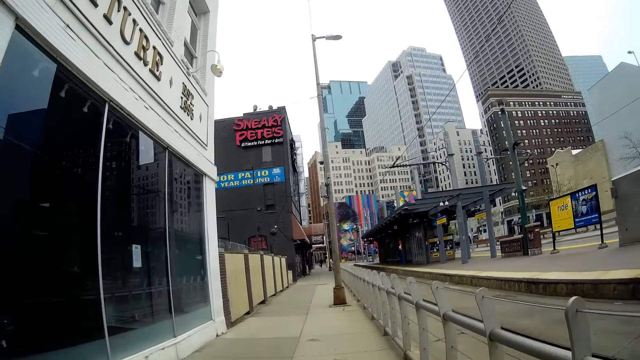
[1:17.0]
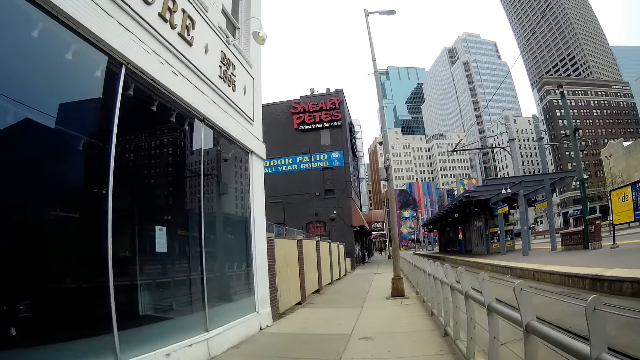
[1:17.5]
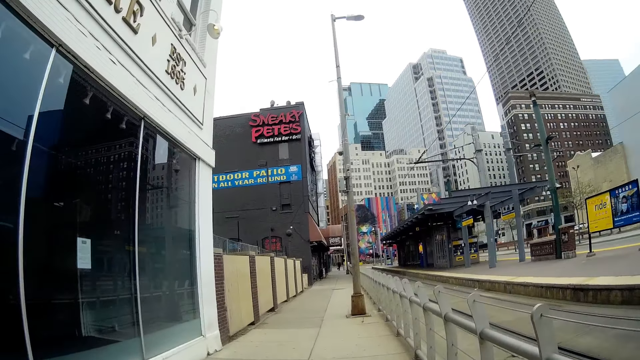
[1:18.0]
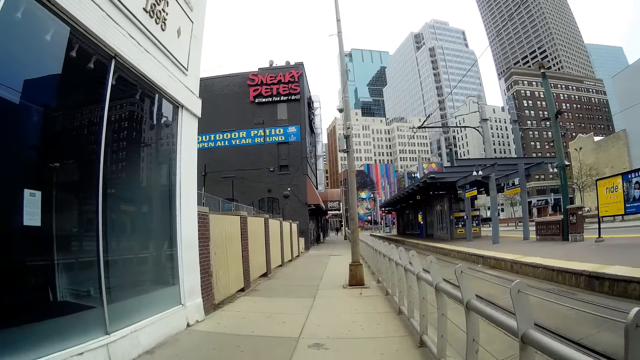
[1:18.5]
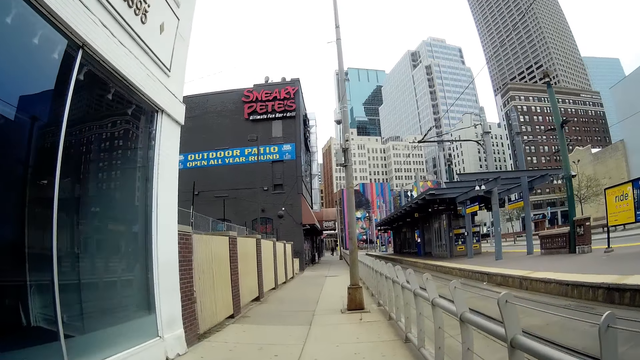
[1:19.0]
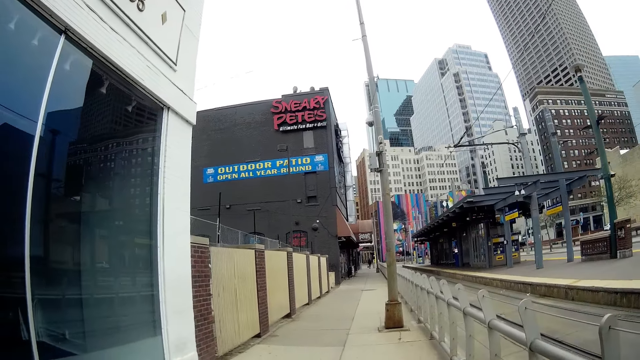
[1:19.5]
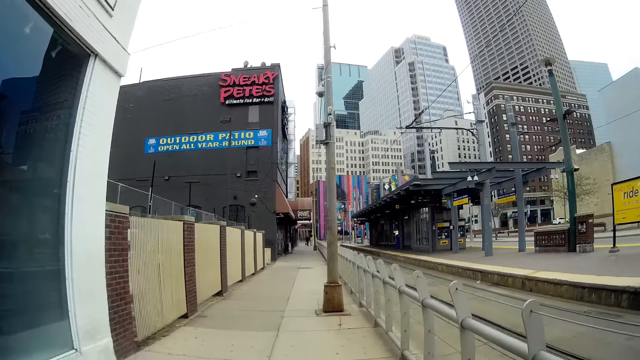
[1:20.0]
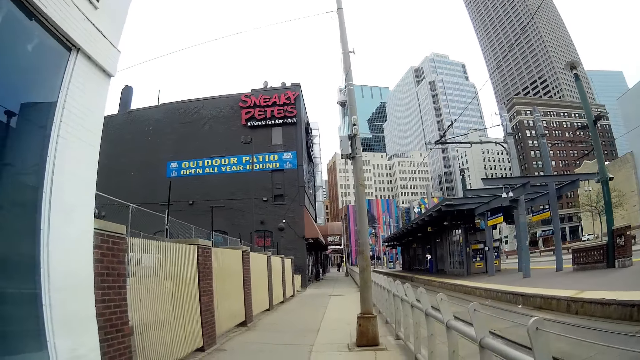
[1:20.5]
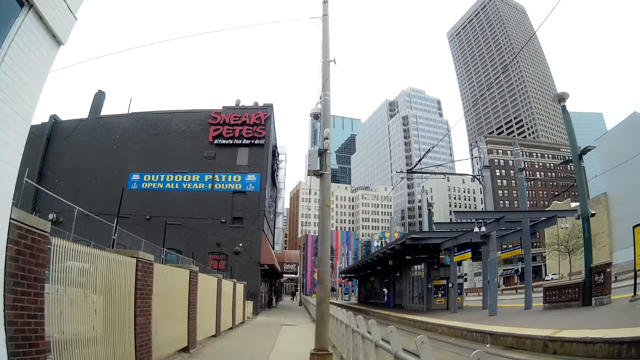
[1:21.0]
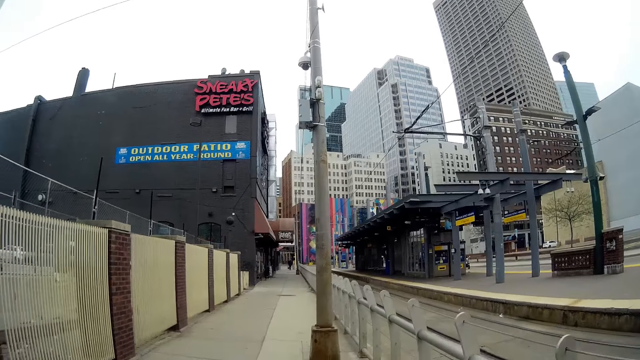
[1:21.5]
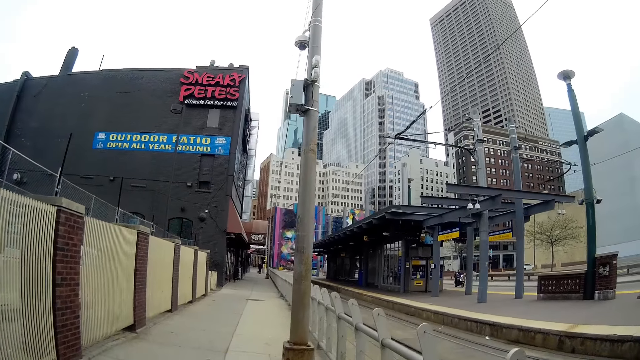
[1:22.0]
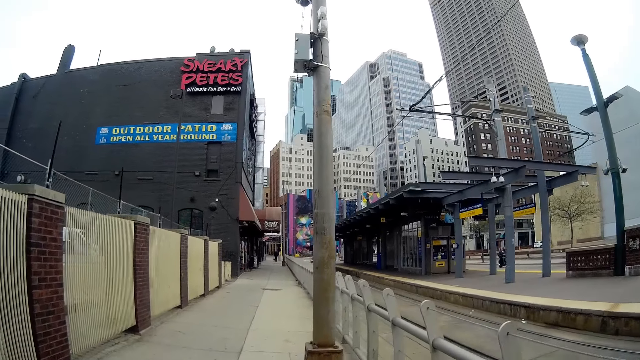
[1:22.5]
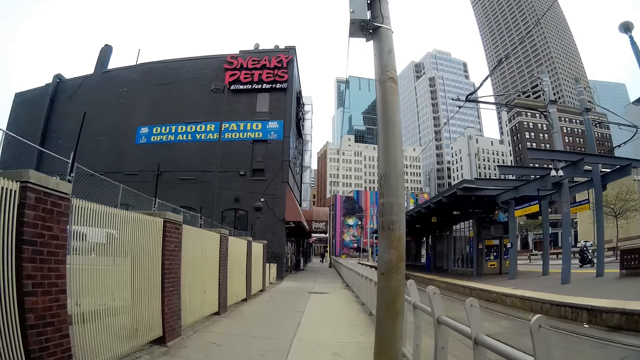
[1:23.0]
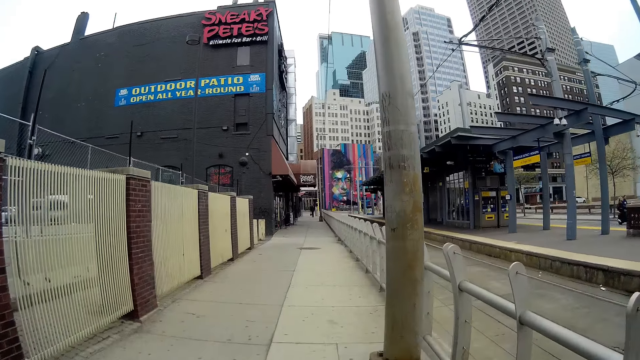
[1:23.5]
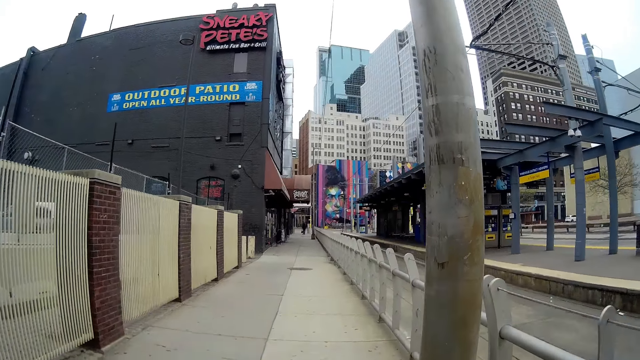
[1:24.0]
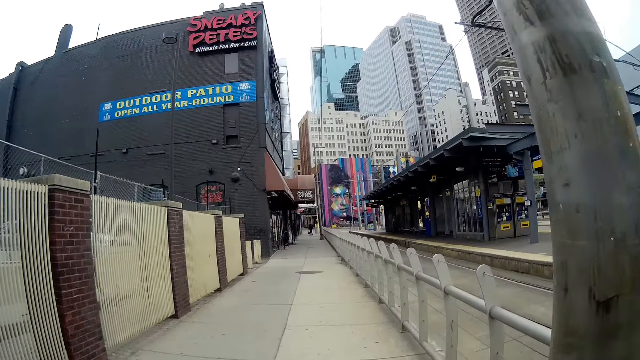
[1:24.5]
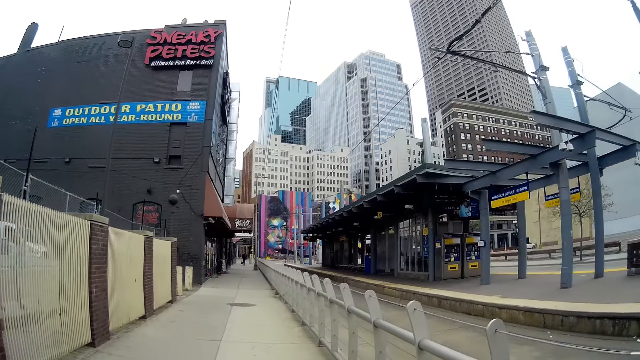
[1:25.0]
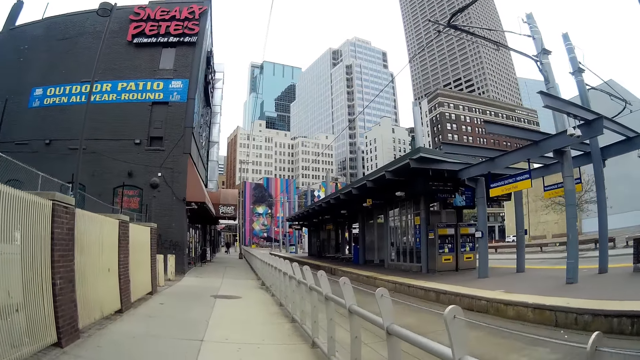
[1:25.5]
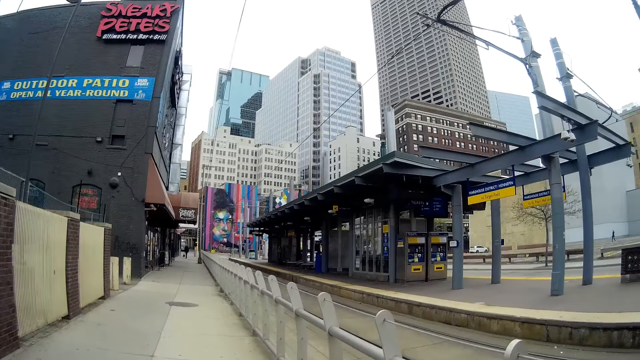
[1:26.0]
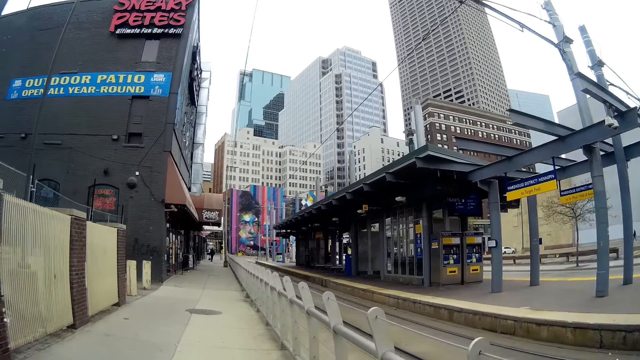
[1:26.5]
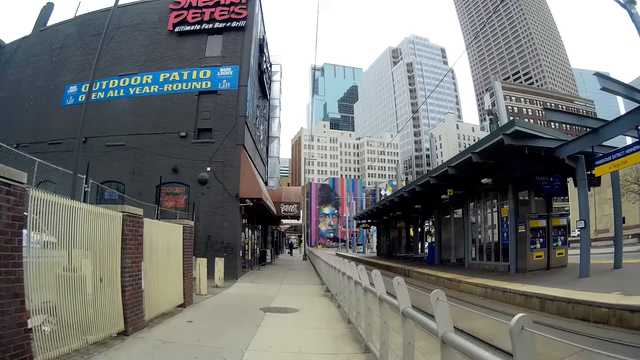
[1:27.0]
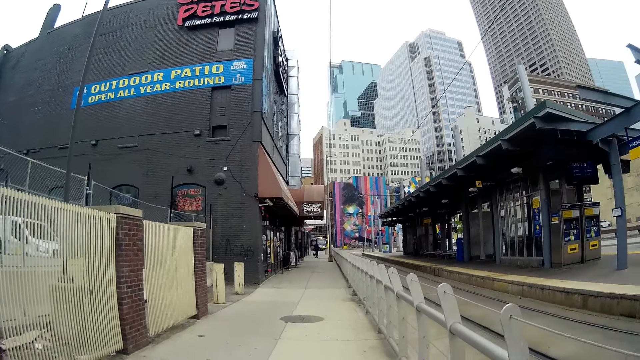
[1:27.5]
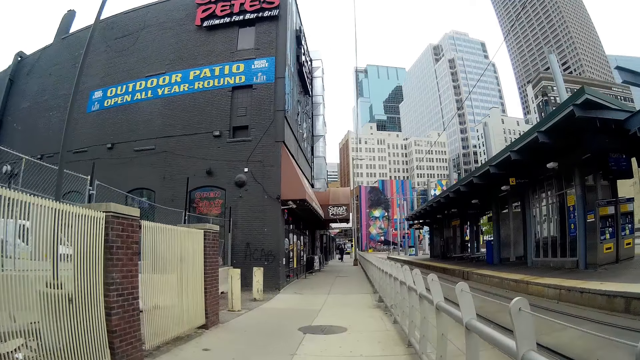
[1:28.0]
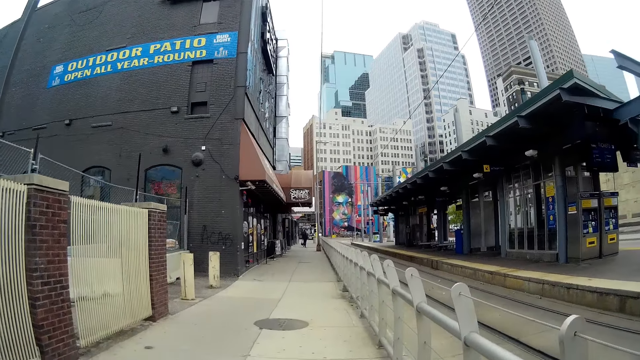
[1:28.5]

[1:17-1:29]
A black motorcycle rides past the camera wearer on the road.

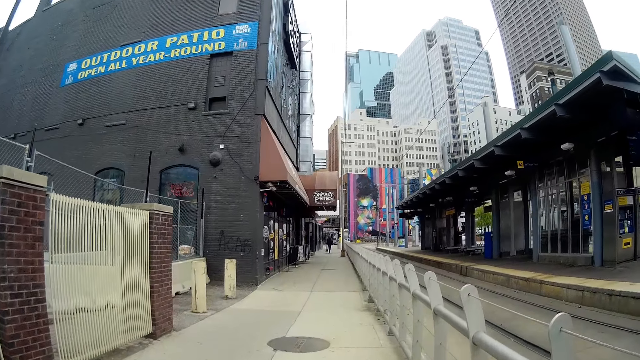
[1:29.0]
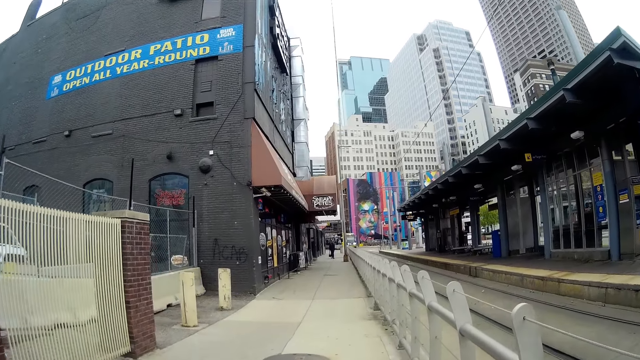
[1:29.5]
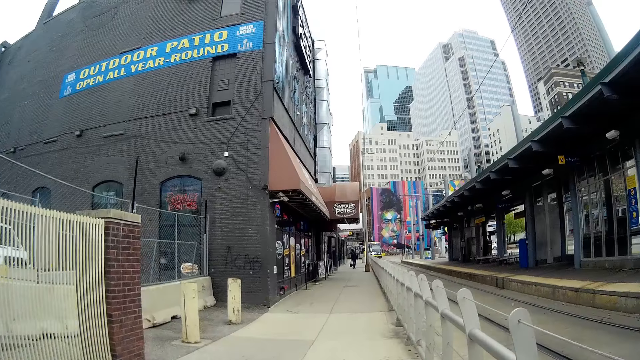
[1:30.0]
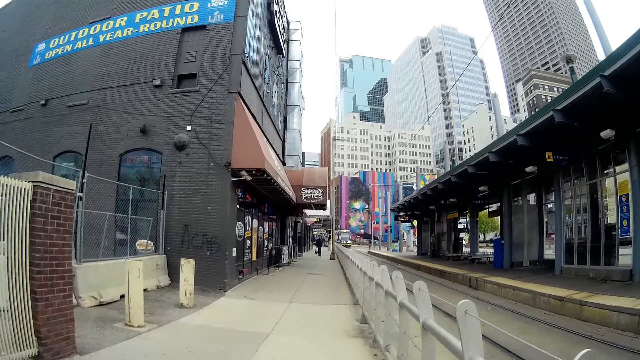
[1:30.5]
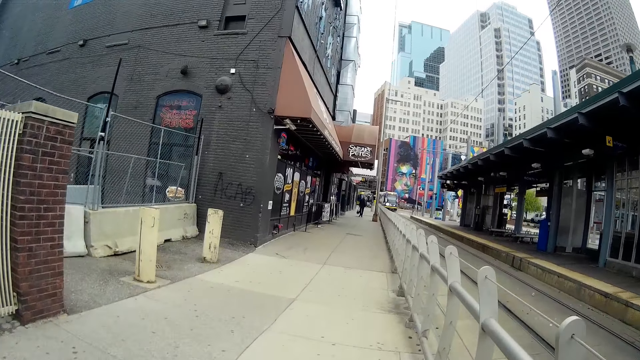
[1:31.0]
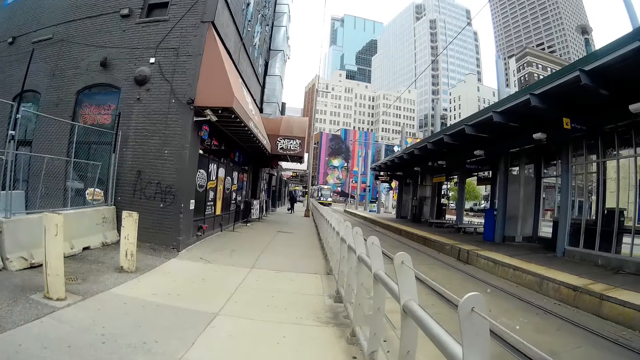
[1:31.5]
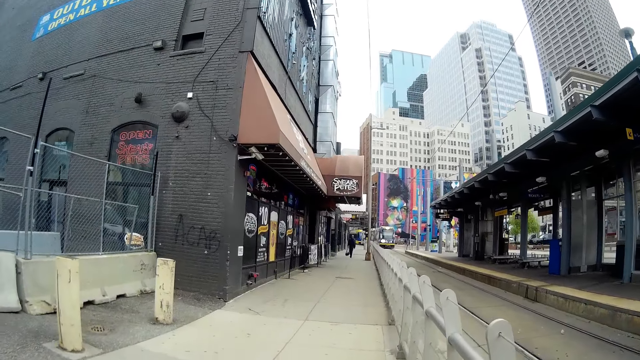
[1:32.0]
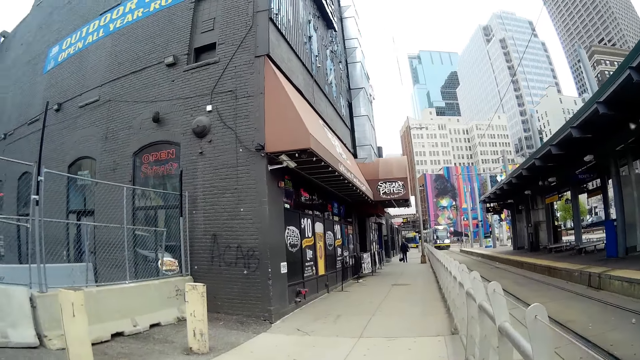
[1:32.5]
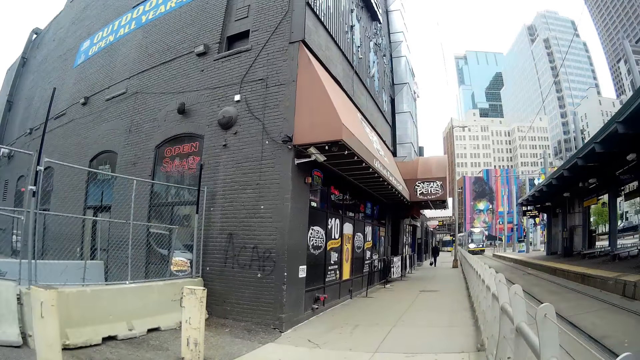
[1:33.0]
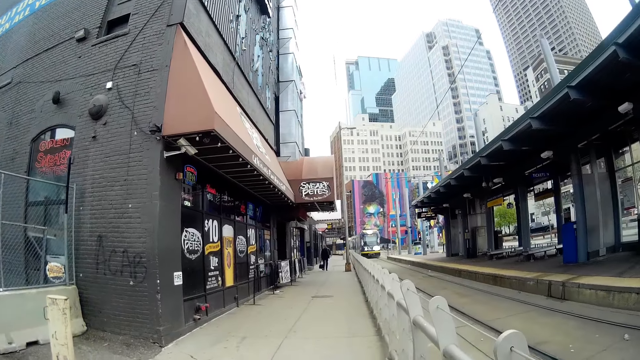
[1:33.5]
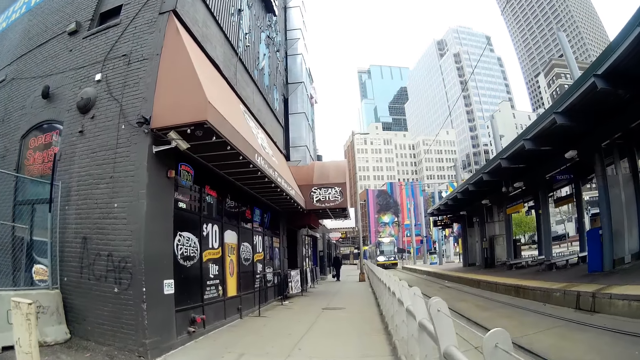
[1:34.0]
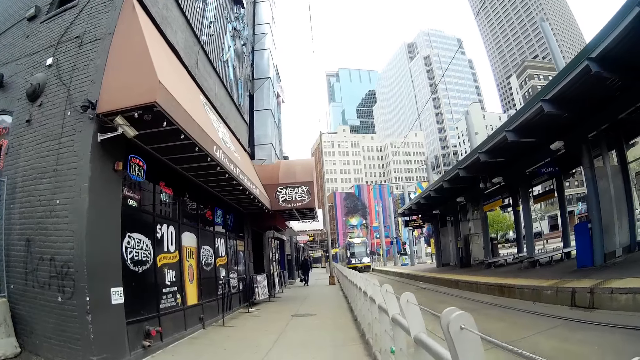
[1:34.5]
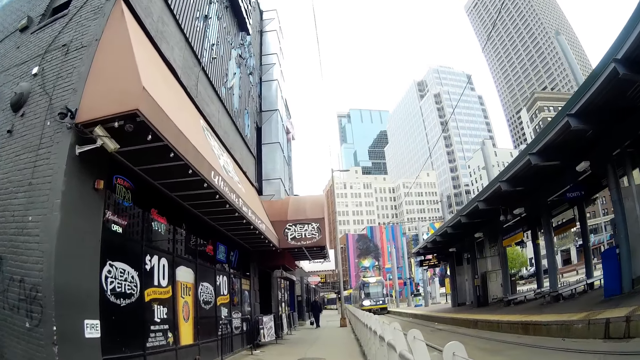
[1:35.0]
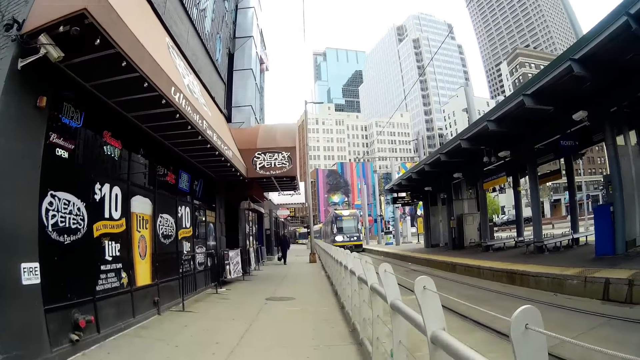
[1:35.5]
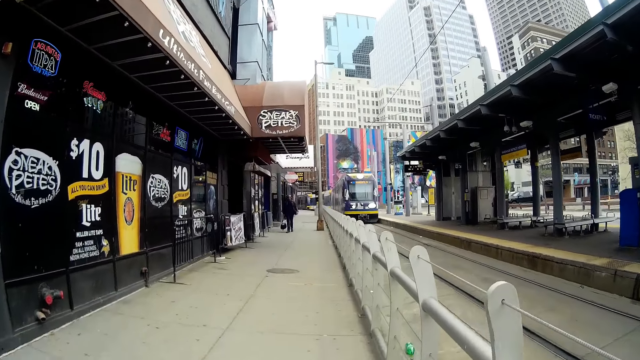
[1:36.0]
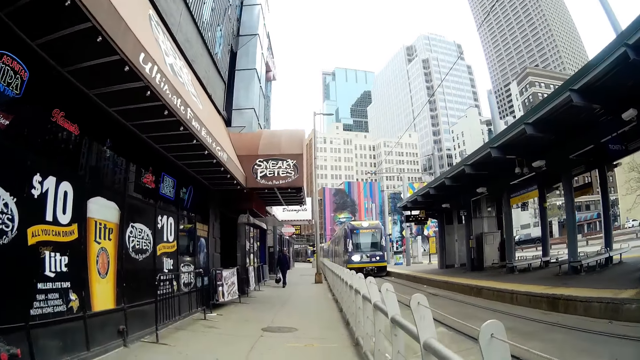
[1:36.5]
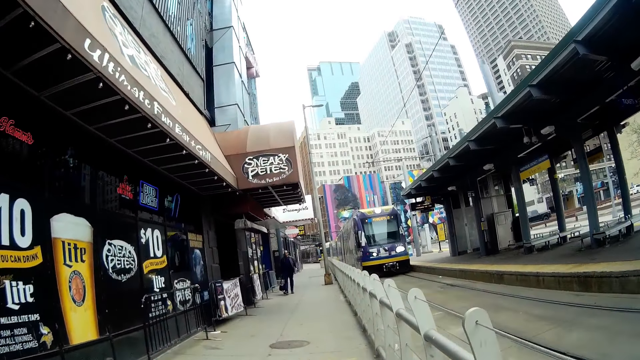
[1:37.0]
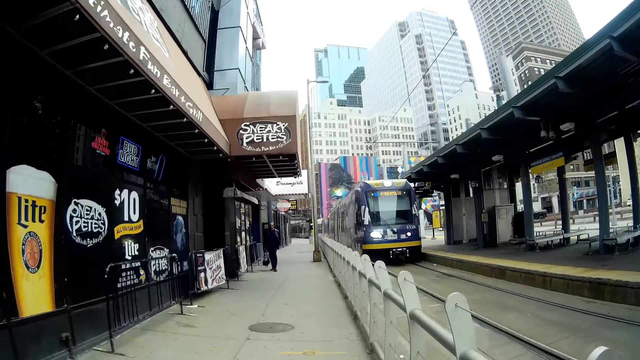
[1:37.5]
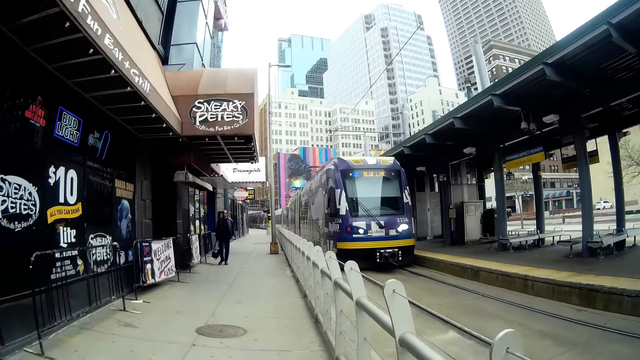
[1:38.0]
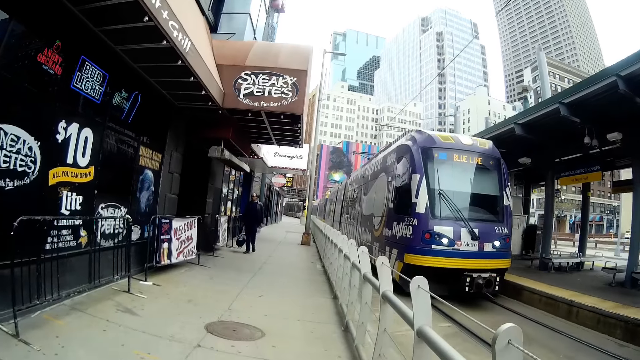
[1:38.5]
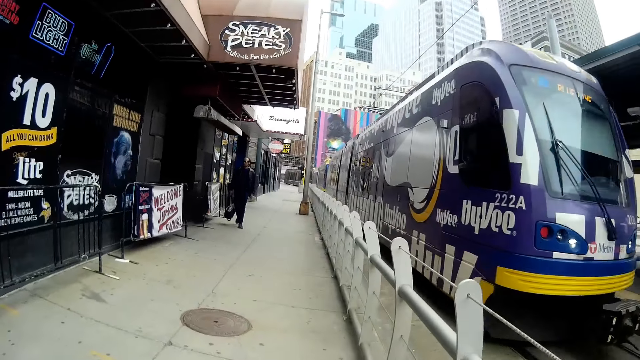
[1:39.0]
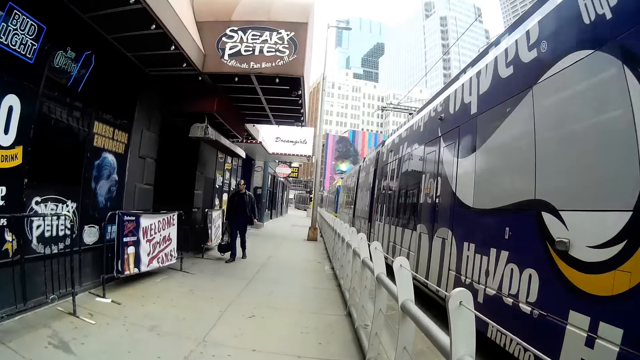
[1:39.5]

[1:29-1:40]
A blue train drives past the camera wearer on a train rail.
